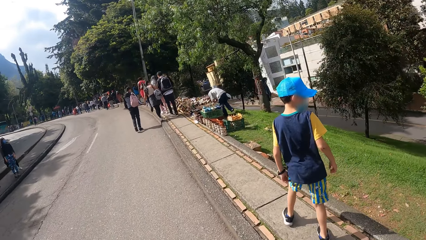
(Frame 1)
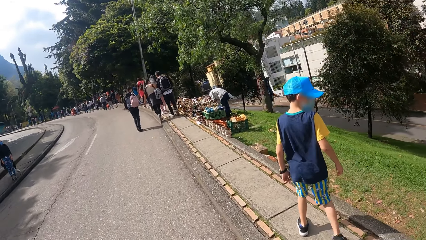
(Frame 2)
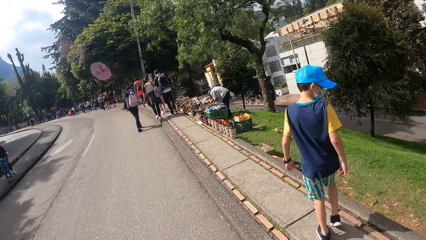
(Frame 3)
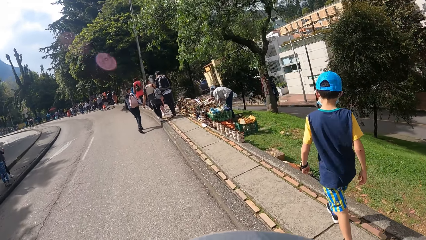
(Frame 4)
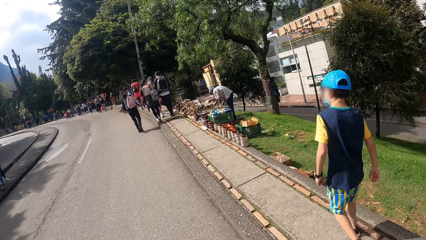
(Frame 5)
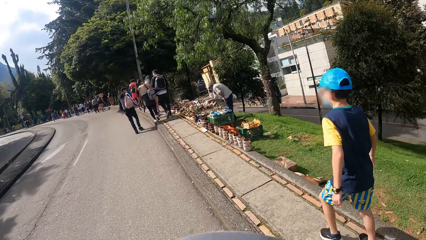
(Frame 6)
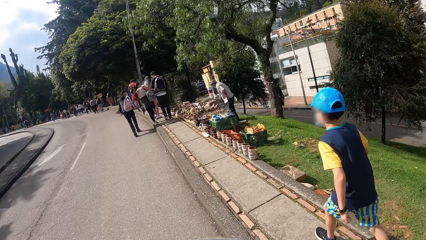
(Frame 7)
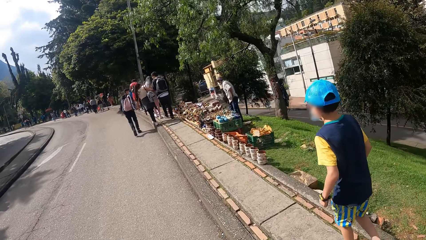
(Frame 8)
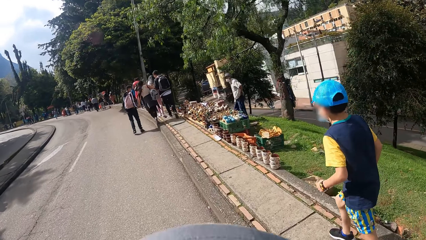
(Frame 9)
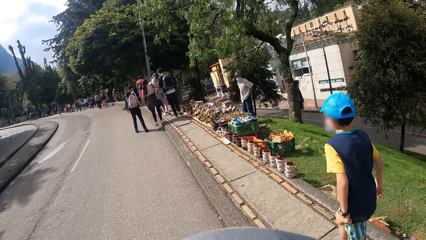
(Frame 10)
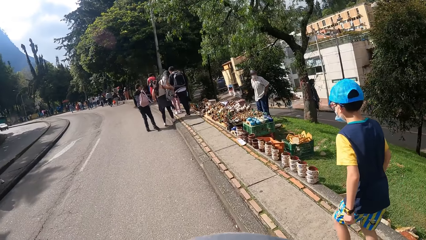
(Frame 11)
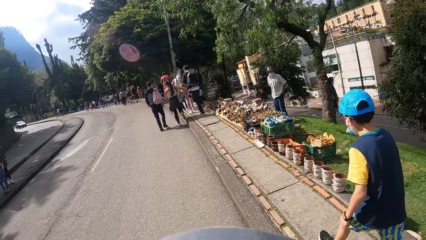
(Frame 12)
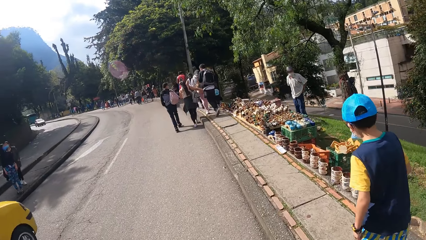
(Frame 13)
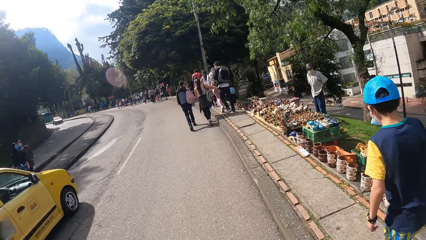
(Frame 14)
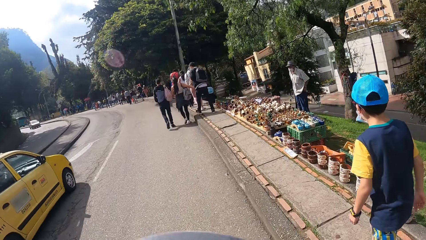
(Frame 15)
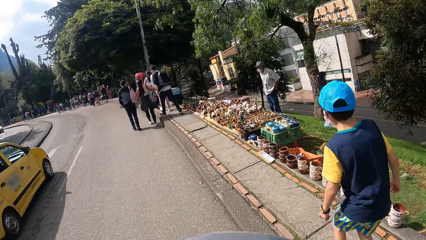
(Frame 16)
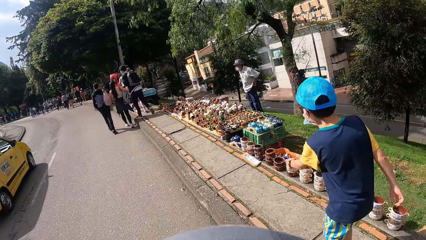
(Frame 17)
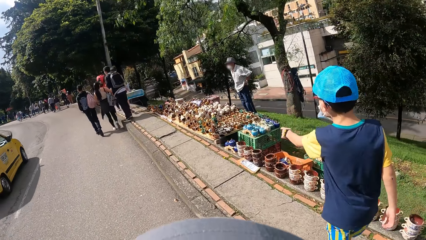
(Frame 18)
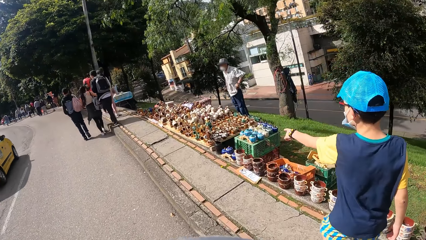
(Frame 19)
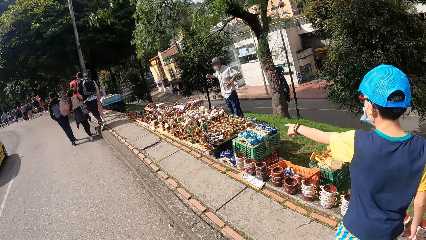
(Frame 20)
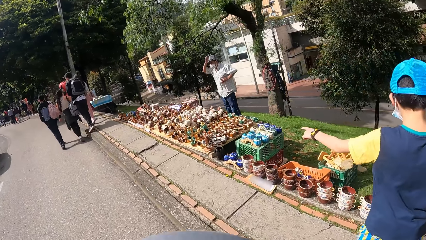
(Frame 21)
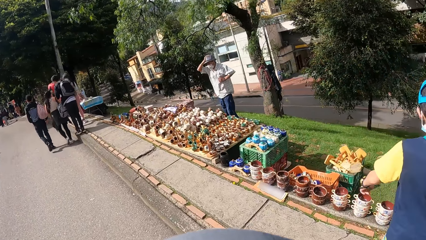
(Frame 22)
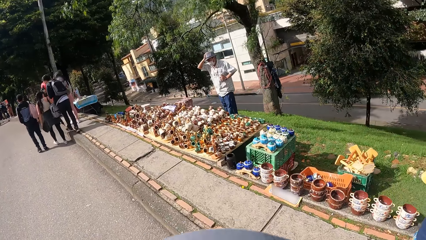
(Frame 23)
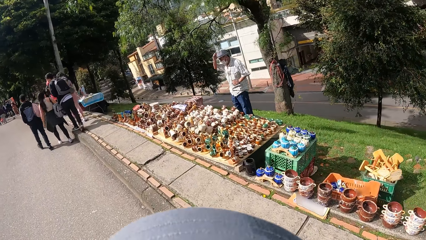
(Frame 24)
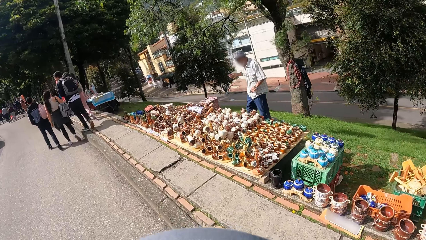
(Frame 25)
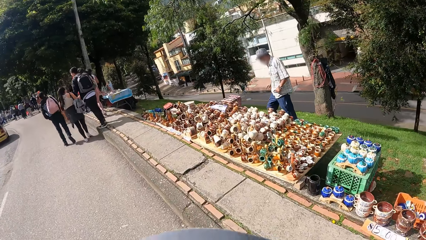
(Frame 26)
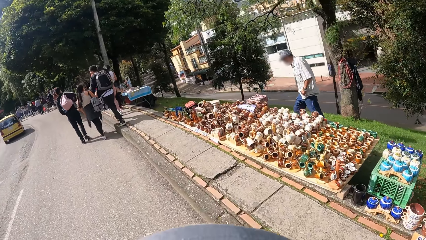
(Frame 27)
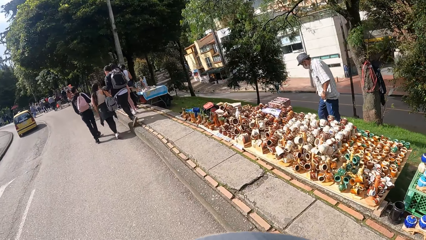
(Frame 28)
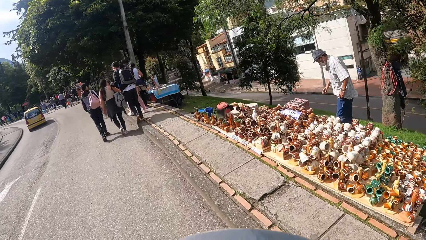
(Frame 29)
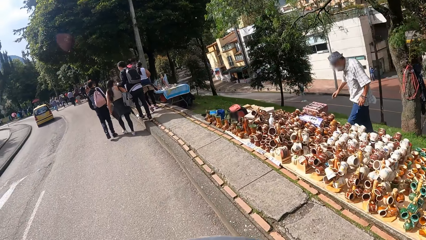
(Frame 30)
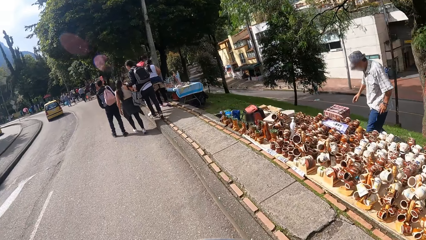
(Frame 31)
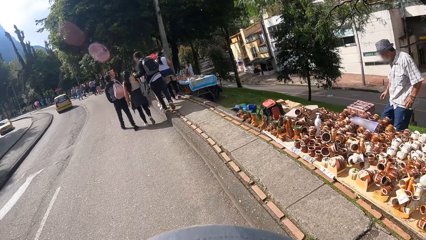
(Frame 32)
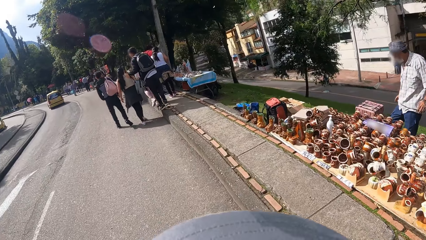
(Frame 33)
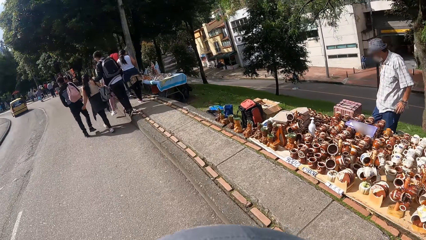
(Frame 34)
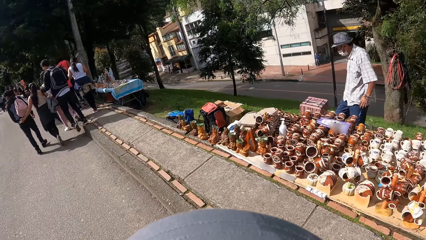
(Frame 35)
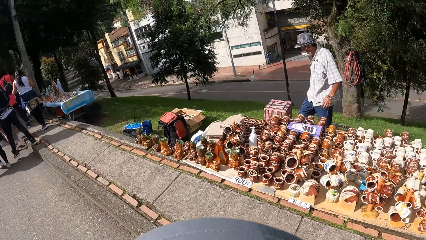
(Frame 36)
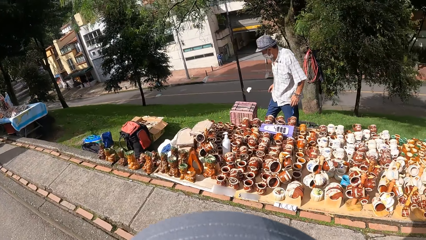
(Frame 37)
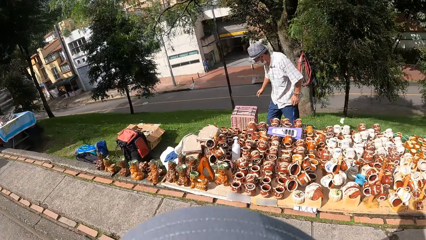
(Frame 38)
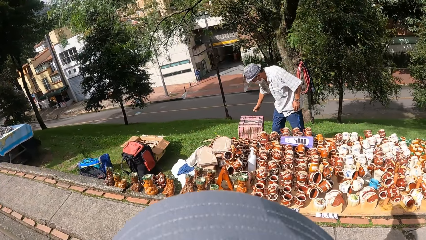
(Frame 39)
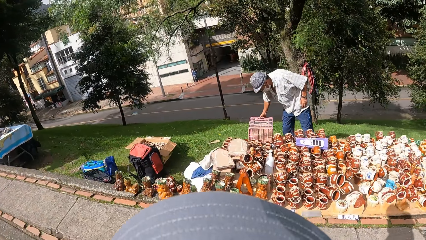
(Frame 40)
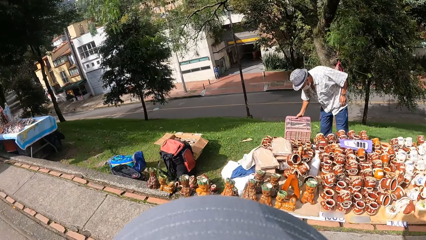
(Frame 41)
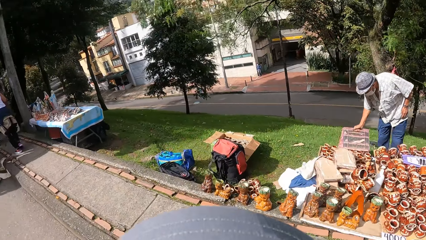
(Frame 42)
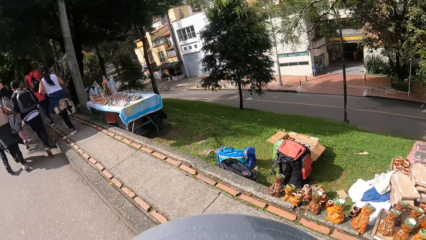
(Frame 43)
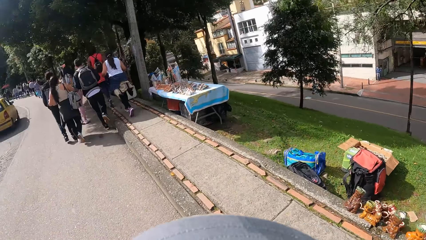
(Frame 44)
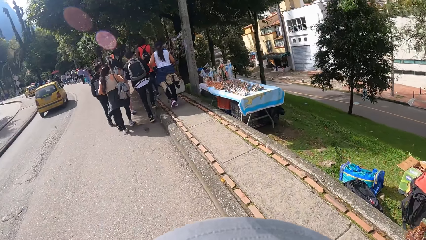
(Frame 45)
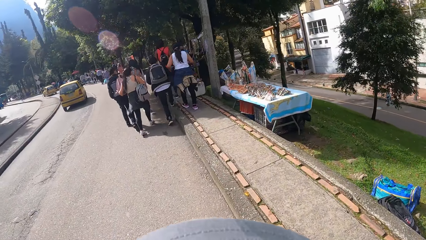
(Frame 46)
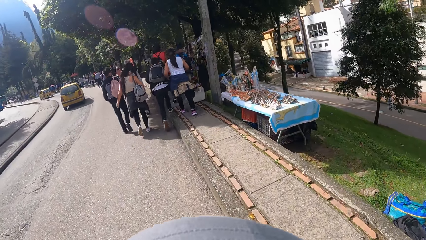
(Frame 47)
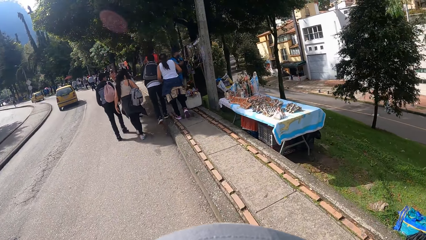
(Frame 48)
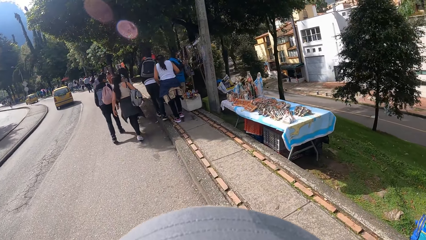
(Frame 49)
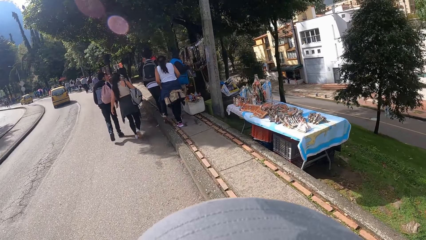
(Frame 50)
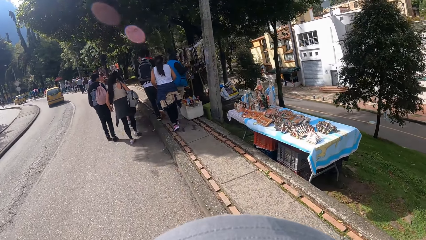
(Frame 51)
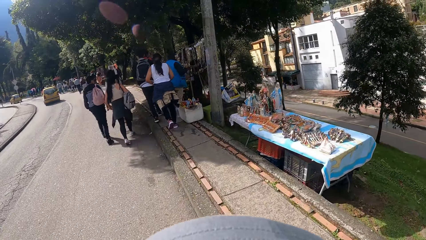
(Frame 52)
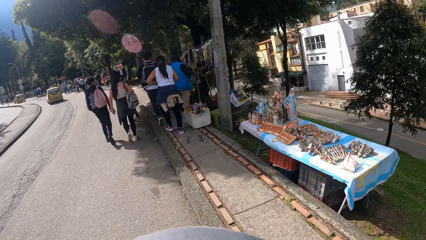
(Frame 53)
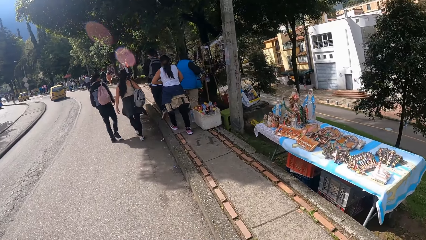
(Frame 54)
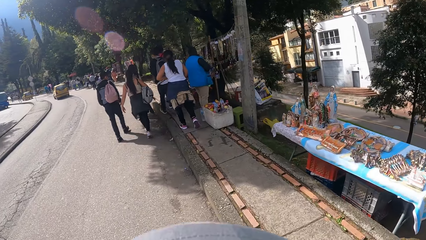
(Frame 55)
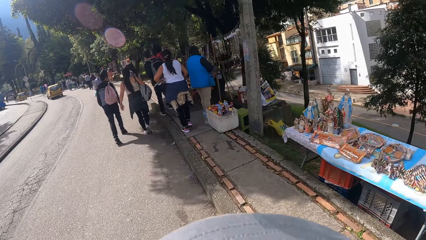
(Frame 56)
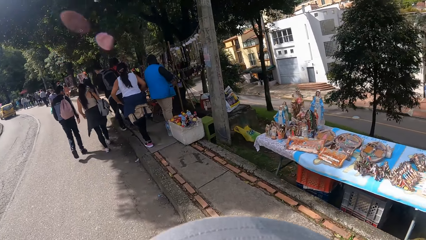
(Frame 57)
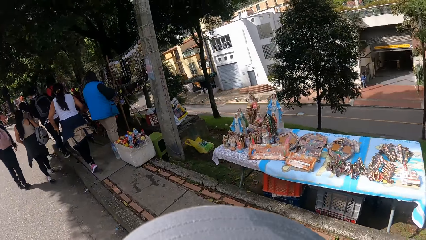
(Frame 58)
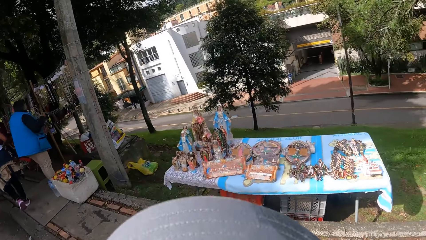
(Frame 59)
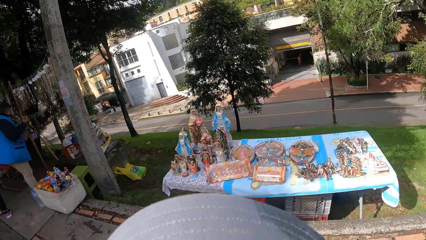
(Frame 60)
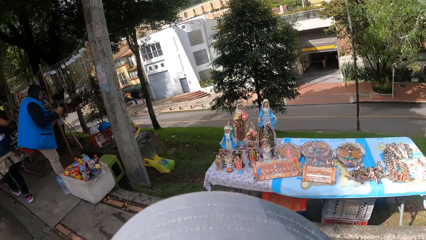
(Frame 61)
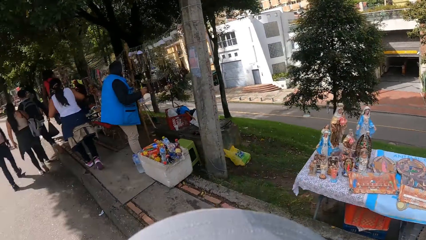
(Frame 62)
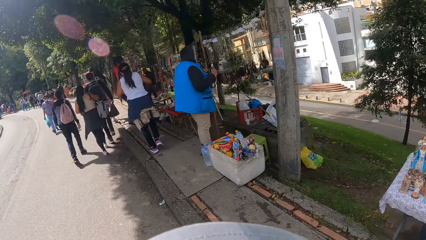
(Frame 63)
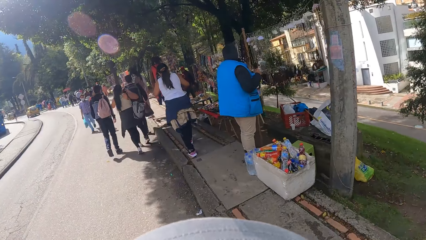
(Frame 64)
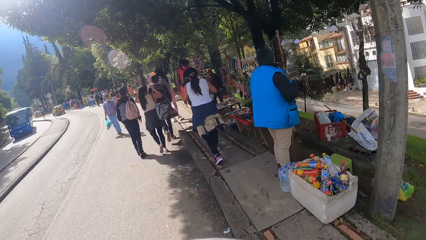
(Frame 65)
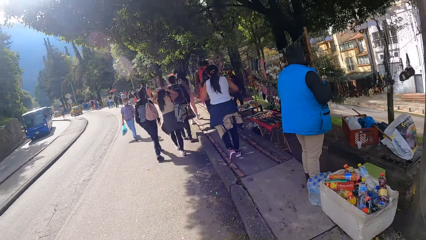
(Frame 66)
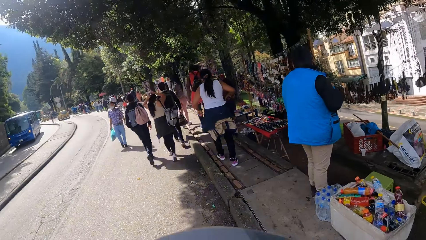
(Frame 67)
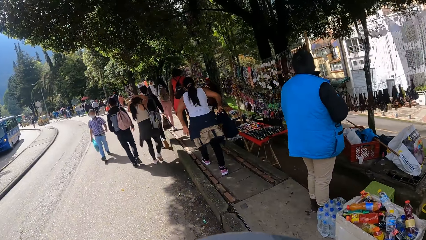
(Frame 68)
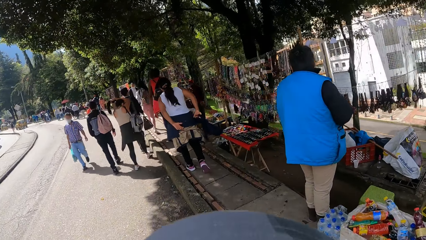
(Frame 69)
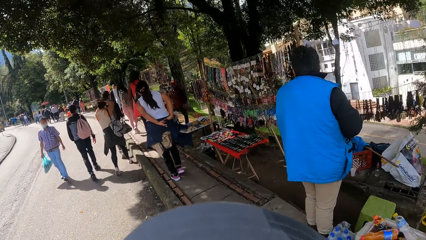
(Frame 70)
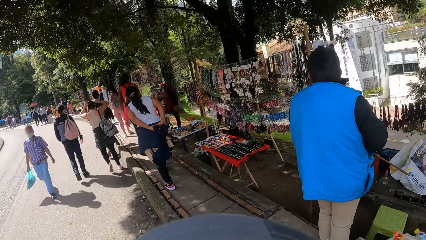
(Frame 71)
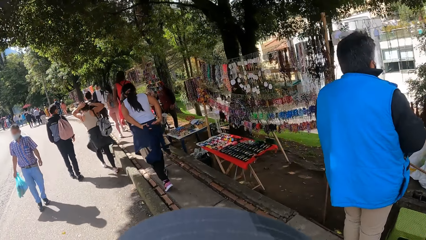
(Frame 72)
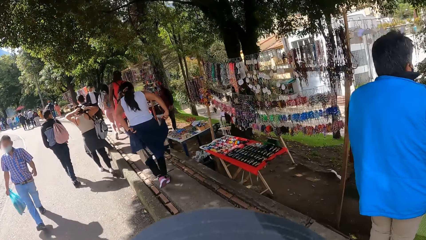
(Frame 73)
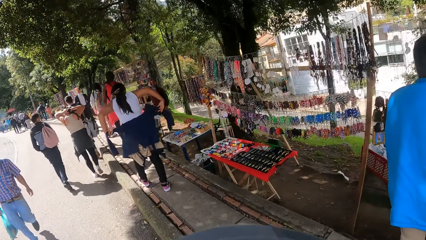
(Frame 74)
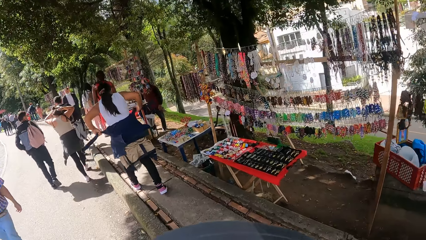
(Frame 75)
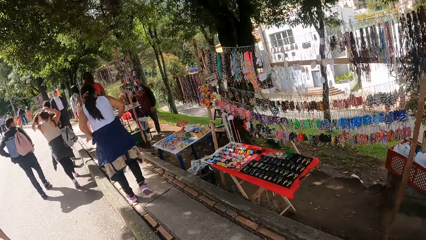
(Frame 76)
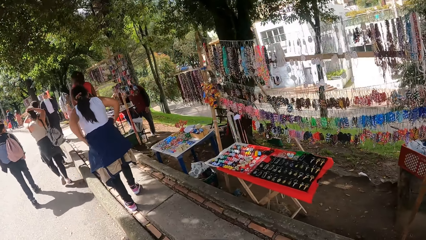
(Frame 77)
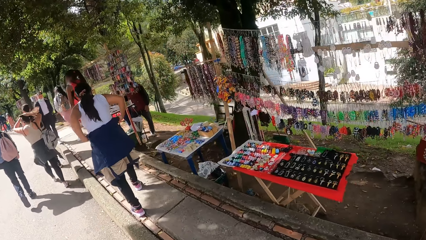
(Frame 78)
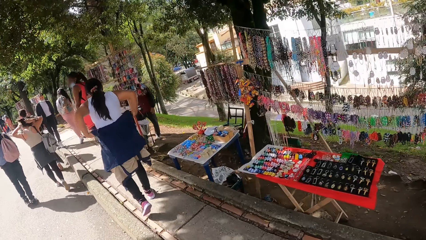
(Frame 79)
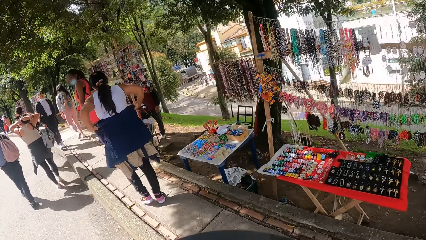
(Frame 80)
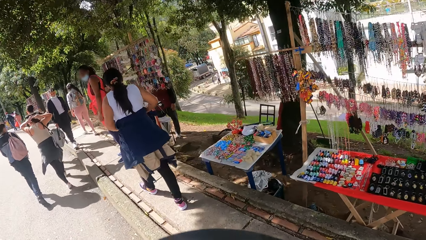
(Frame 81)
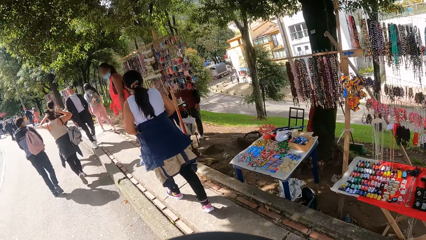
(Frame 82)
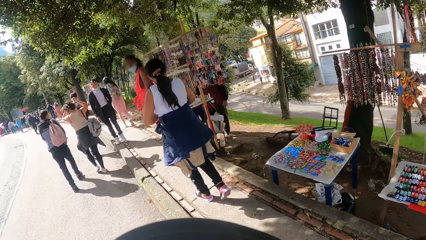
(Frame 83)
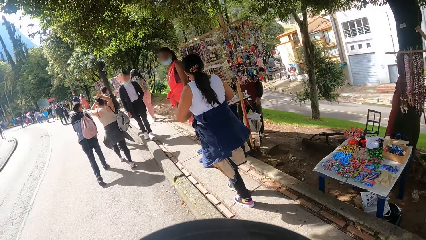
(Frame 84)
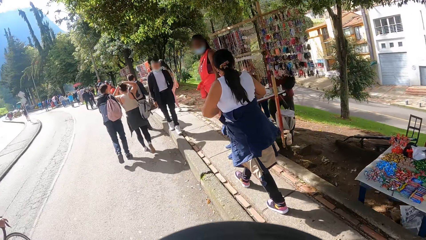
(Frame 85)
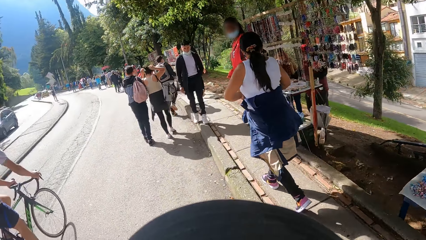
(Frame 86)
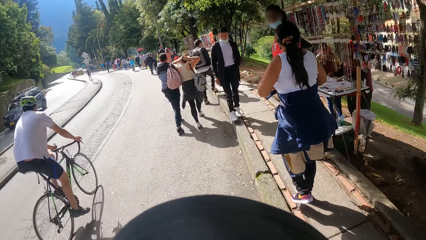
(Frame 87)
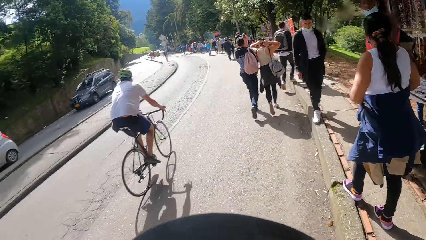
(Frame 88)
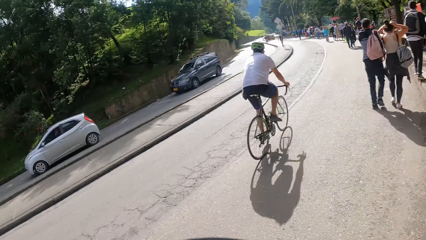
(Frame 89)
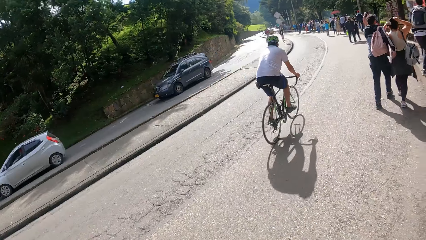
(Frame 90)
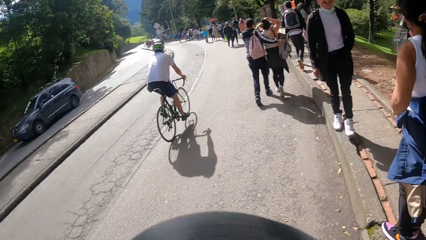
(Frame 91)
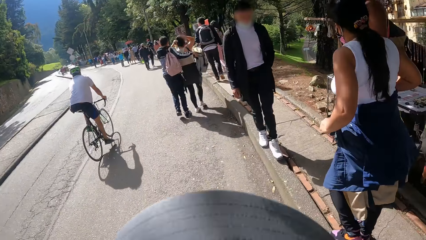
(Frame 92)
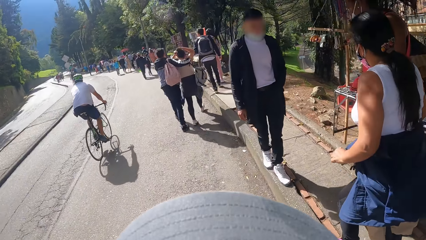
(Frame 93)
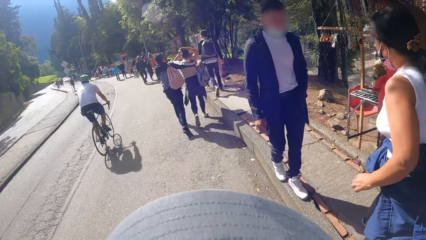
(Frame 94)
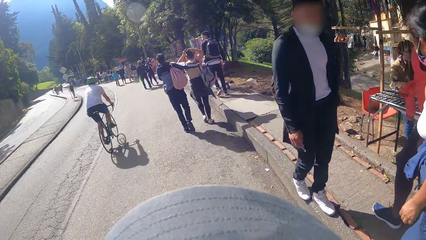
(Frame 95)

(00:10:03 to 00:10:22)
A yellow car drives past the camera wearer. The camera wearer looks at the sculptures. They look at the jewelries. A man rides past the camera wearer on a bicycle.
